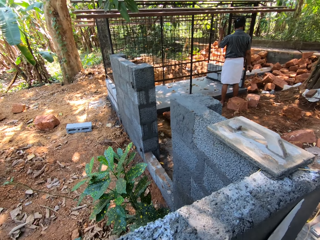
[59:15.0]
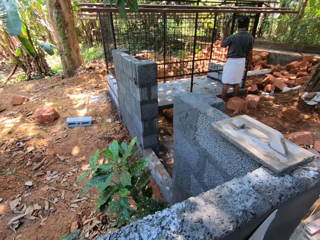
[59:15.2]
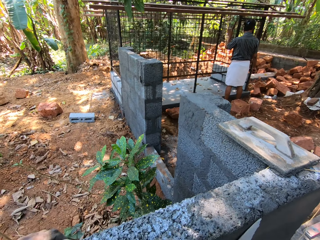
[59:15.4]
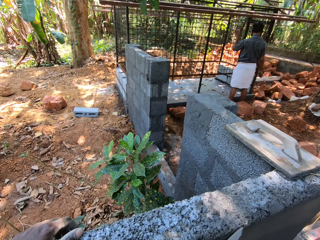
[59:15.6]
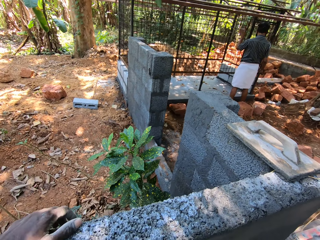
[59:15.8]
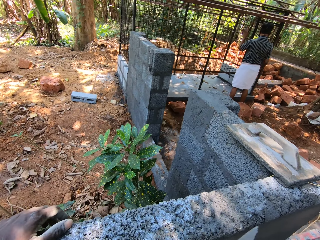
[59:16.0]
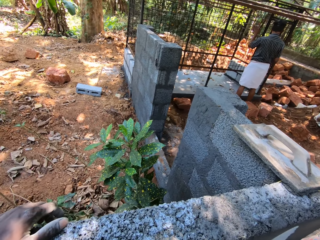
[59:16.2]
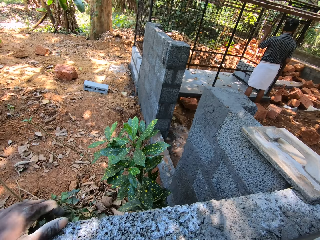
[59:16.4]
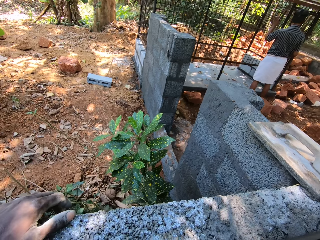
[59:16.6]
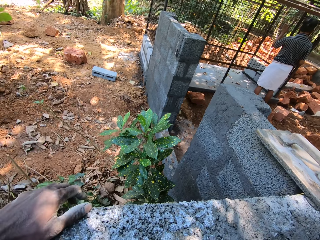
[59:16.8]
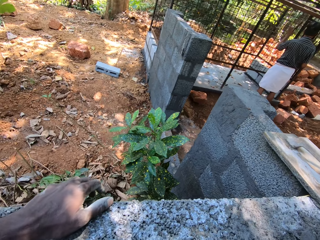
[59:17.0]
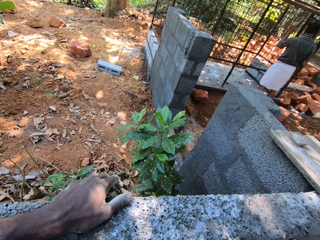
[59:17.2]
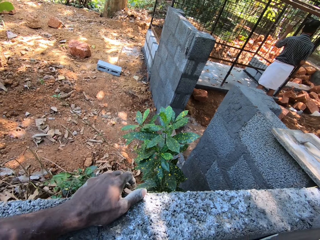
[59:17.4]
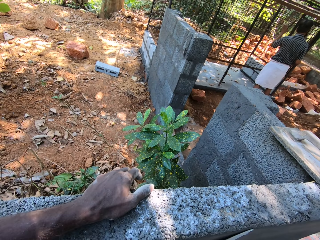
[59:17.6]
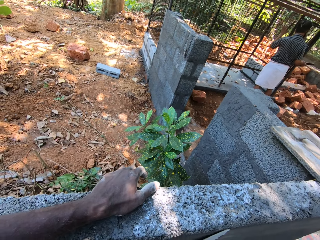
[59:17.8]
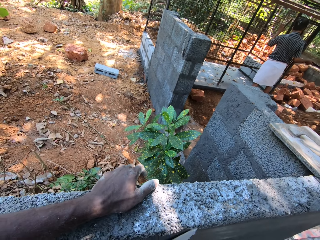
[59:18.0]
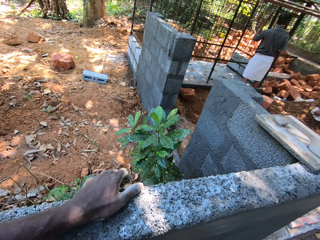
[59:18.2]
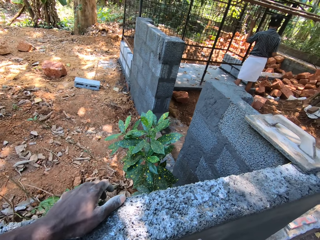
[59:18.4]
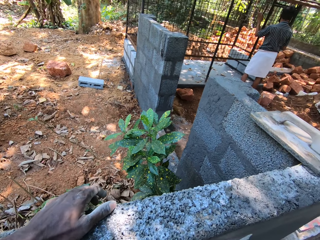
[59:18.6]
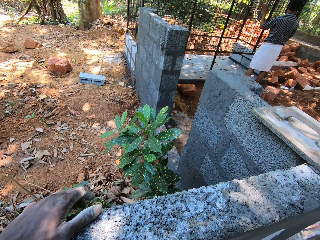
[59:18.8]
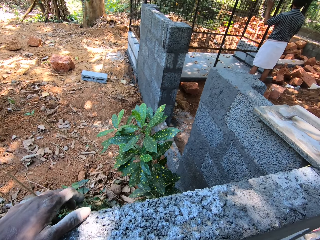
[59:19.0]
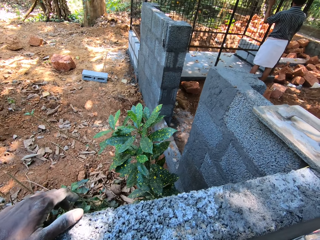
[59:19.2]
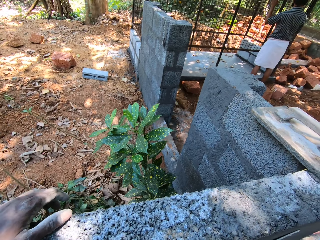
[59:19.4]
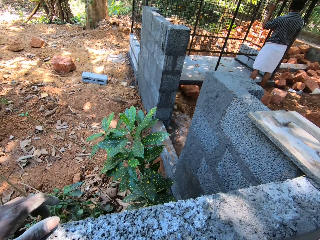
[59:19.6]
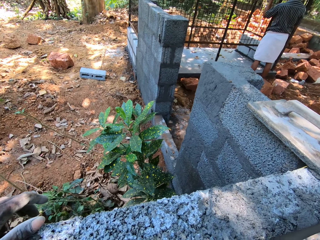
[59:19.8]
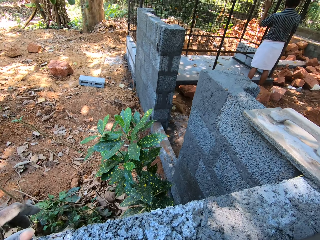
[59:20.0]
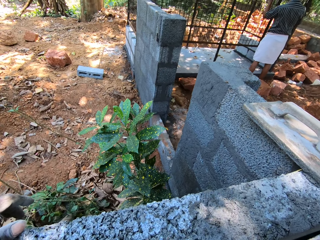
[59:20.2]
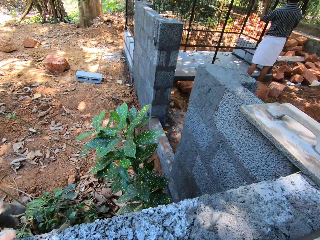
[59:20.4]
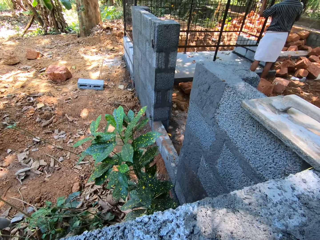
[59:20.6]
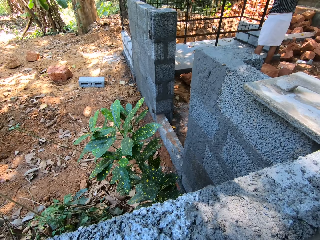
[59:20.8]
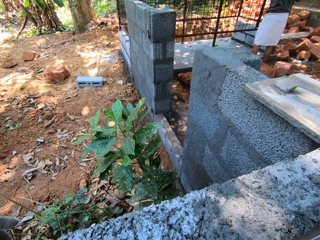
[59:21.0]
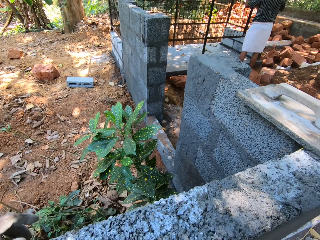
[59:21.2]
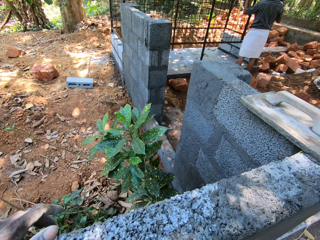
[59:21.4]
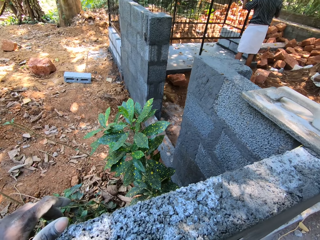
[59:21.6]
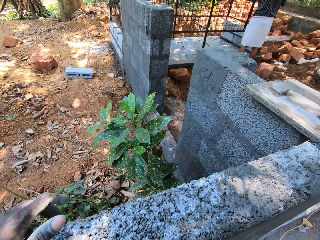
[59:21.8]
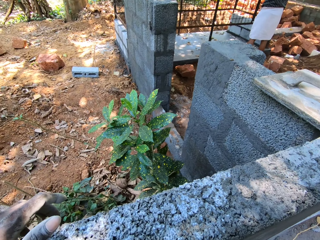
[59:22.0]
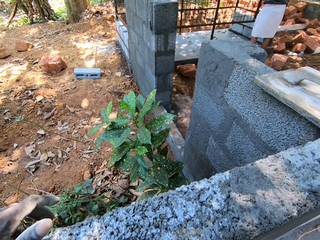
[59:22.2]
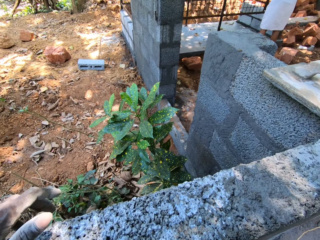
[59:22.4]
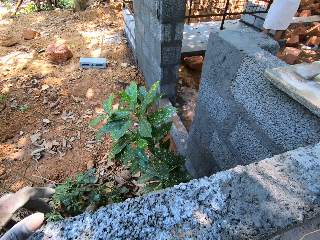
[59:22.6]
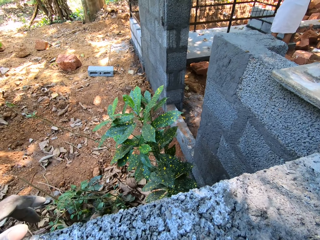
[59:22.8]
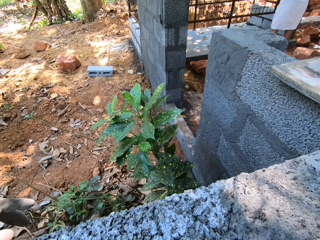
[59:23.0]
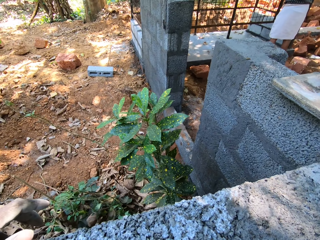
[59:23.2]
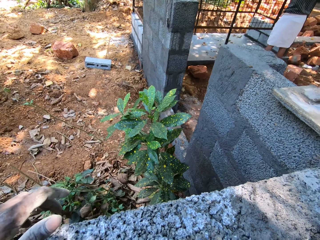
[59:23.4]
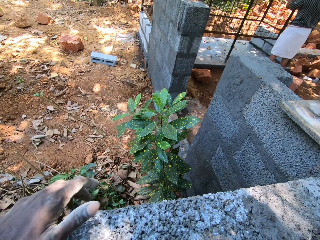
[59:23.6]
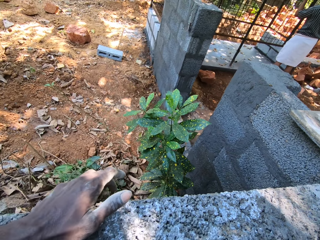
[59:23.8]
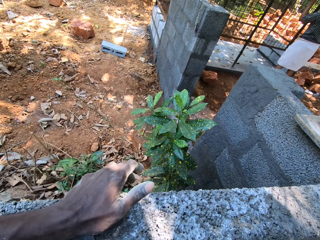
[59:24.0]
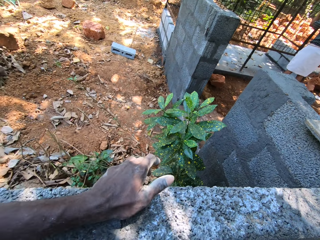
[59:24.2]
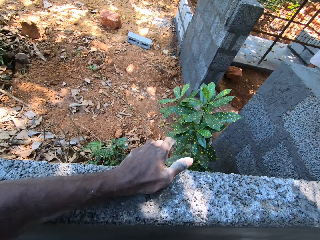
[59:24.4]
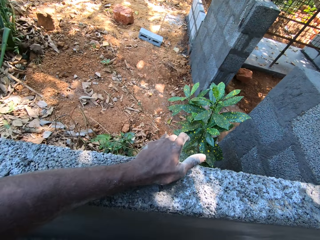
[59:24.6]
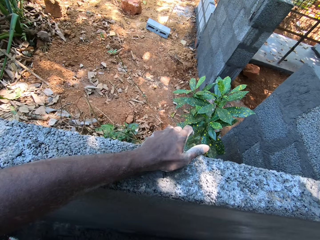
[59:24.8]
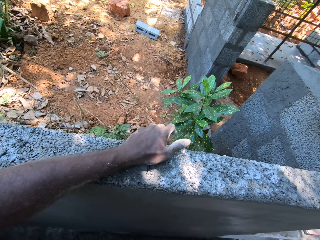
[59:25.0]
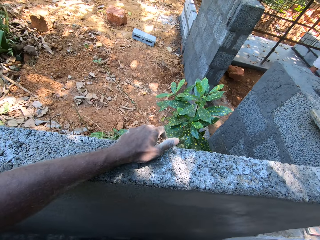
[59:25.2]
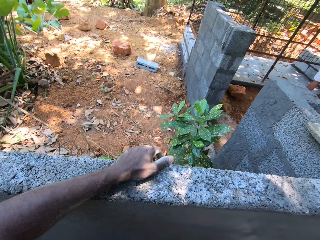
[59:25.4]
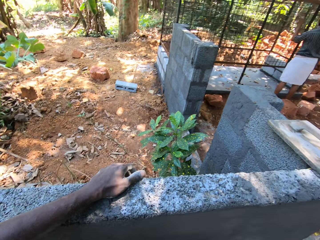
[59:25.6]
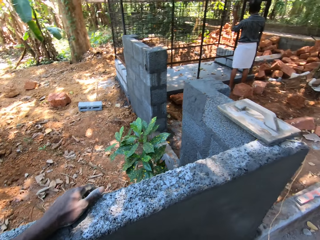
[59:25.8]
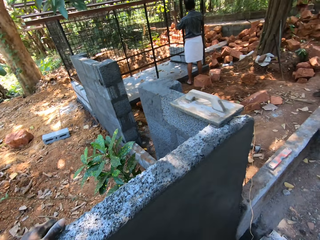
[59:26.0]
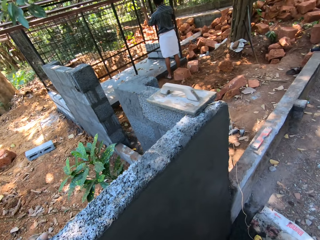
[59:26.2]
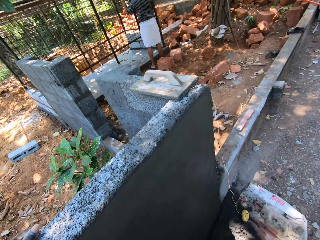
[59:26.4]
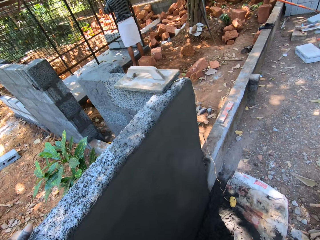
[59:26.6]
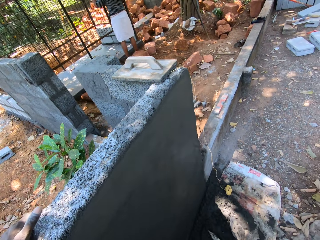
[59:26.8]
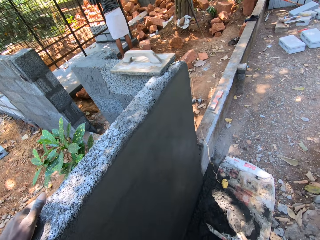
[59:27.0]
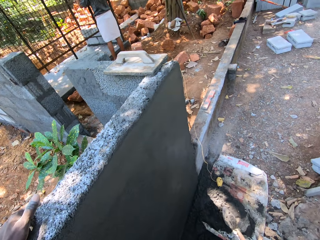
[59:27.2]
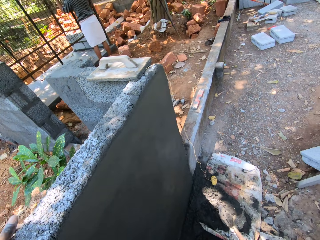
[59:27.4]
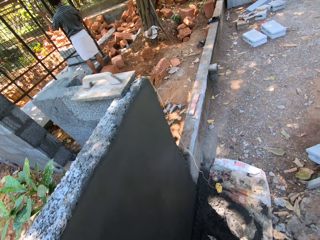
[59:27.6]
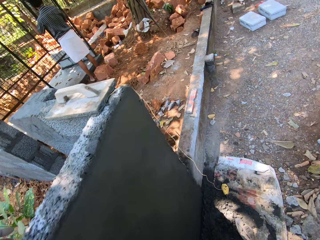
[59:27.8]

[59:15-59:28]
The camera wearer looks around.

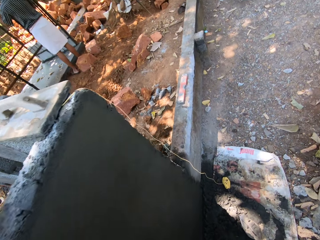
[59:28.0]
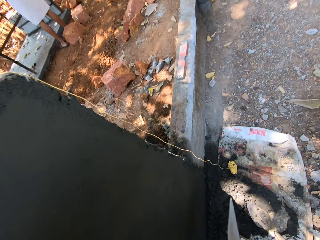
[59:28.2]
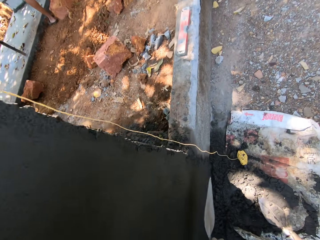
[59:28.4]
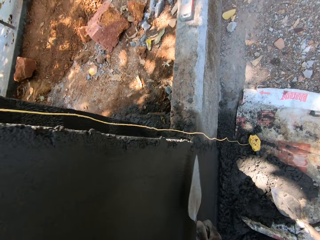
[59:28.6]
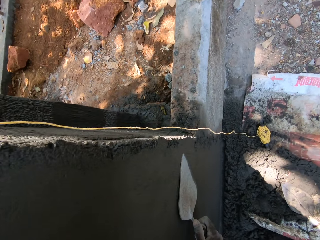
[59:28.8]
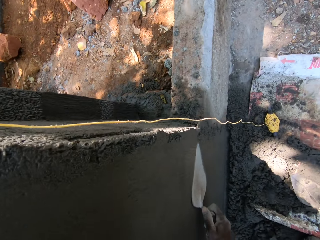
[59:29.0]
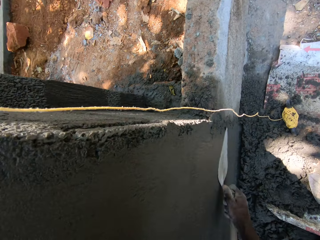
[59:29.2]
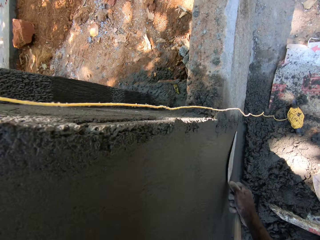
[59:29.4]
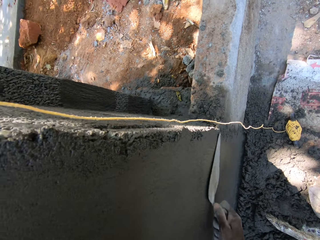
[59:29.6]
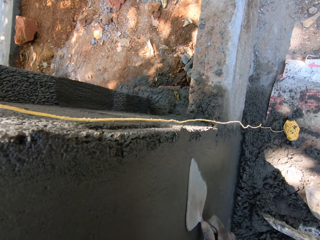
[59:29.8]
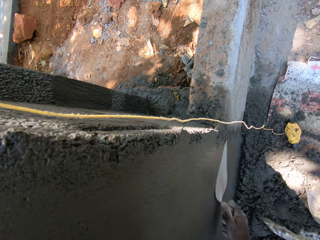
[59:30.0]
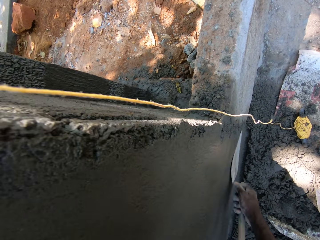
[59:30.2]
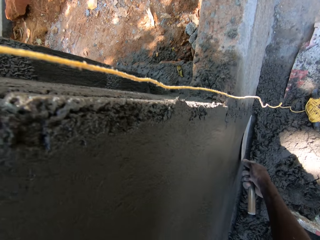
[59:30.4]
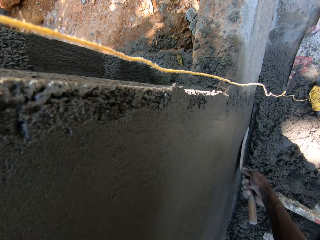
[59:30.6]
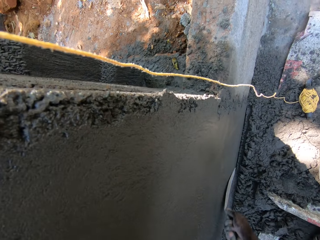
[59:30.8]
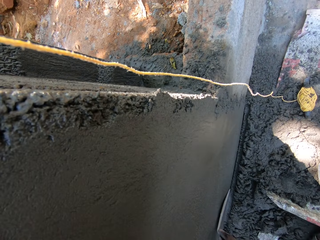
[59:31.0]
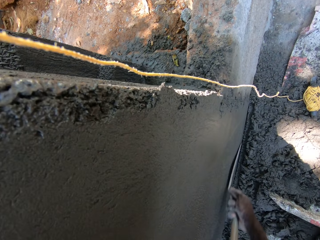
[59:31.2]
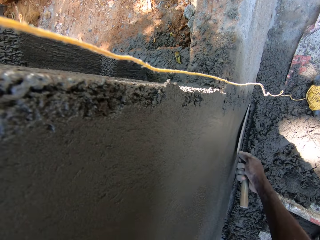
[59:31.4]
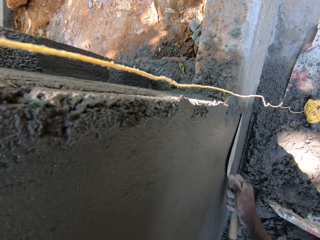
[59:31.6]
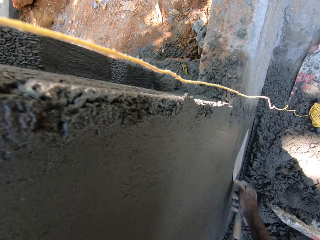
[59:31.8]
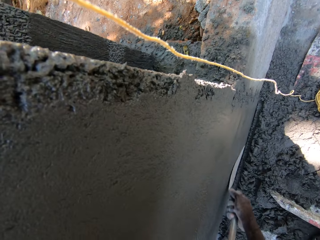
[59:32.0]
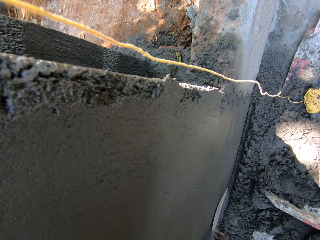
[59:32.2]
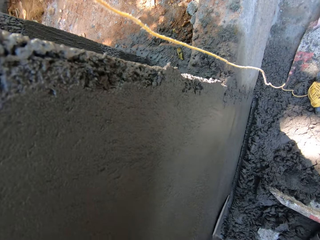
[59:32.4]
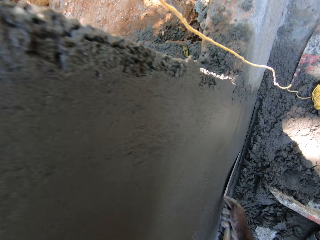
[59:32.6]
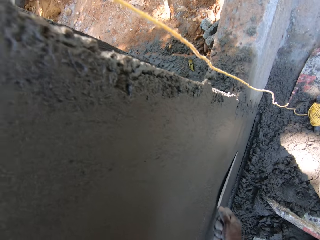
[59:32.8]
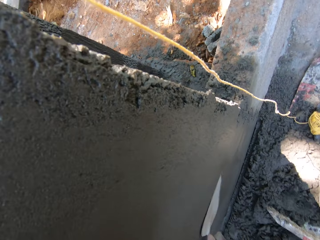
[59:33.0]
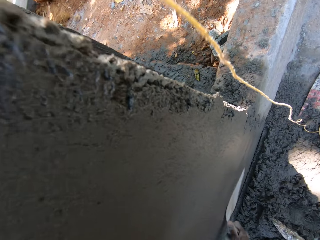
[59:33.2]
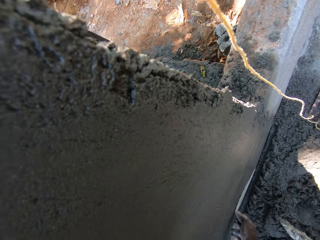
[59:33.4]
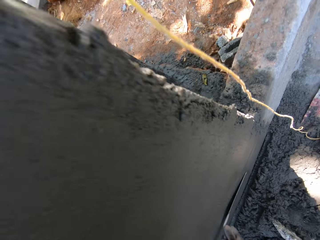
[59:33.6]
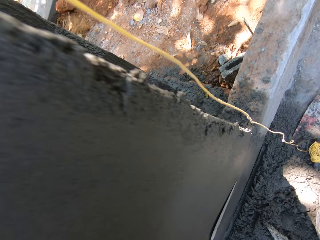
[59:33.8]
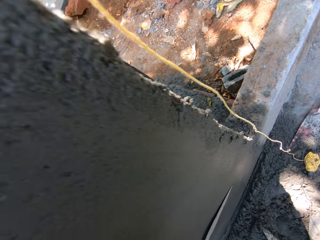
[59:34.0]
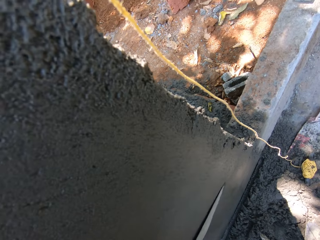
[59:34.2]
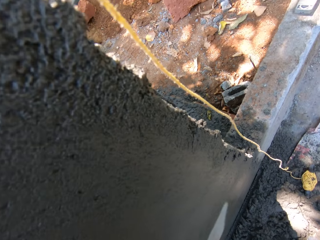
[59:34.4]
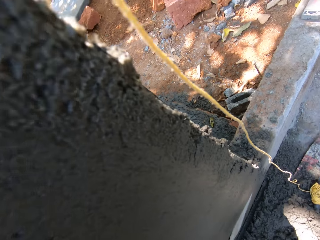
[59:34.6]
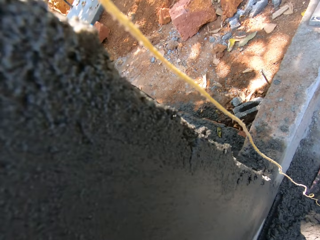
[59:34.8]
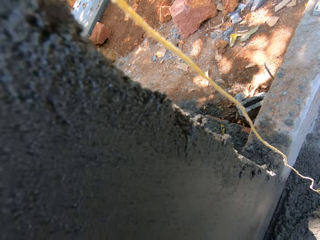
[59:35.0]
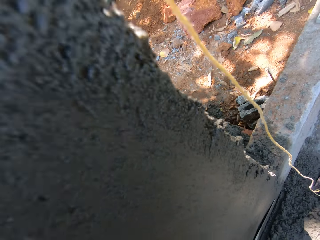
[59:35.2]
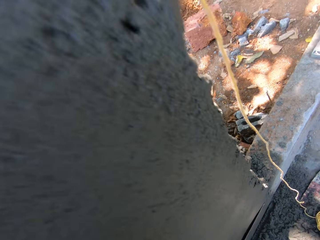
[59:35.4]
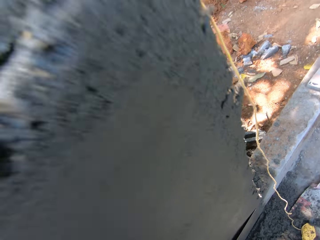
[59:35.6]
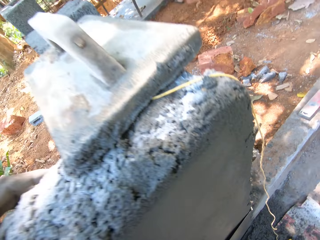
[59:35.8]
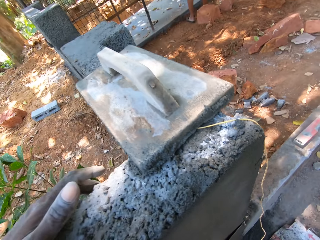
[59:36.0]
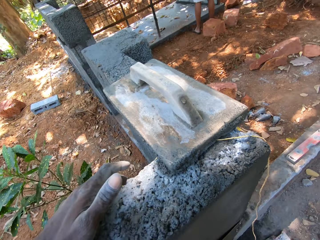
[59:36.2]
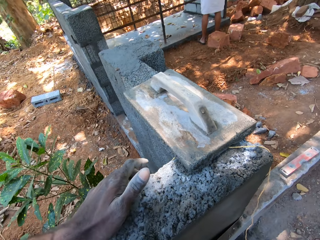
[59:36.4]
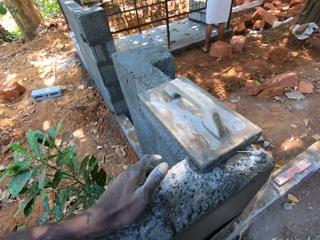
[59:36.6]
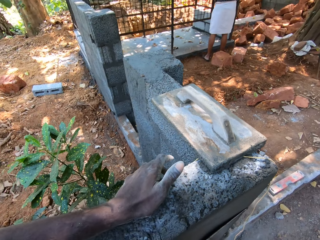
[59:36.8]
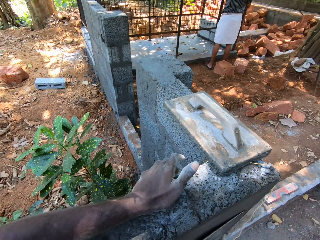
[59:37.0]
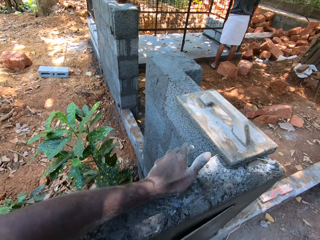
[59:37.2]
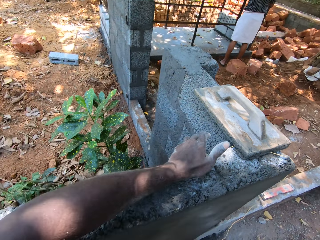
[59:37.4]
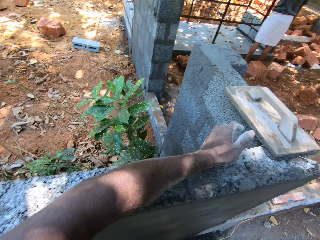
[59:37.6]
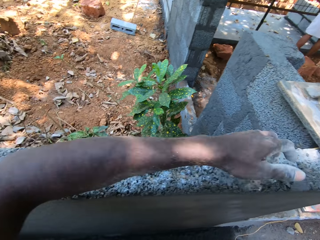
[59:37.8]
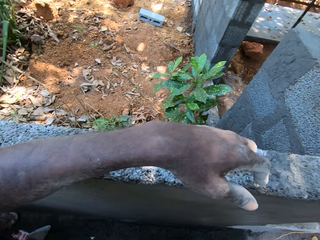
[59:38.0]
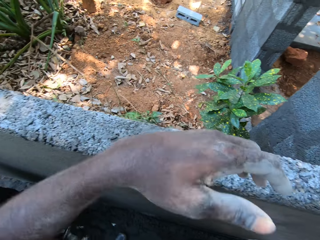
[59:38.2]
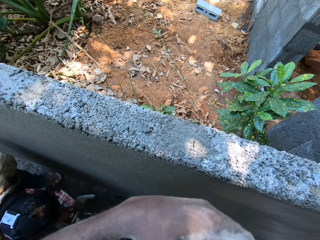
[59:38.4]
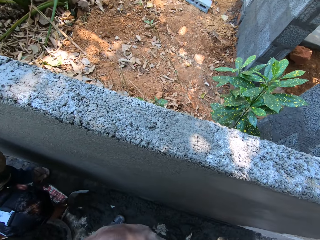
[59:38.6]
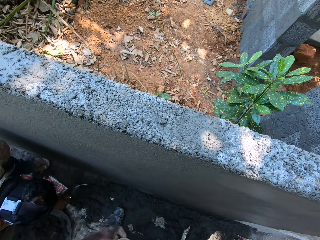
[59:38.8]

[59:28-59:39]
The camera wearer rubs the wall with the hand trowel in his right hand. He looks around.
